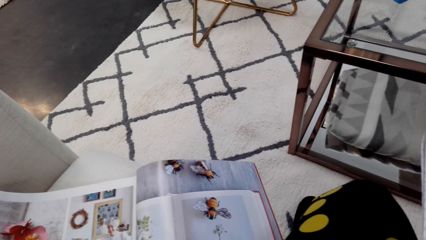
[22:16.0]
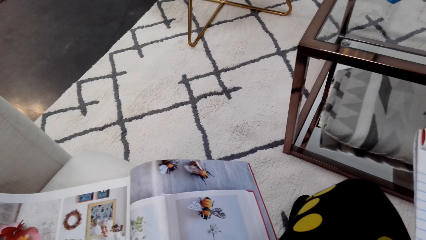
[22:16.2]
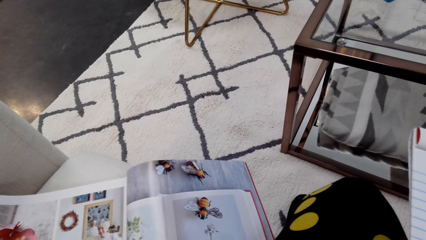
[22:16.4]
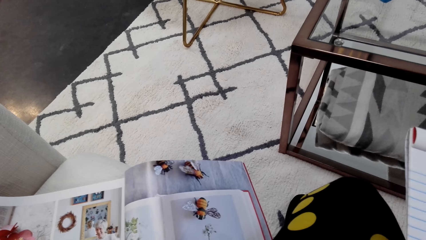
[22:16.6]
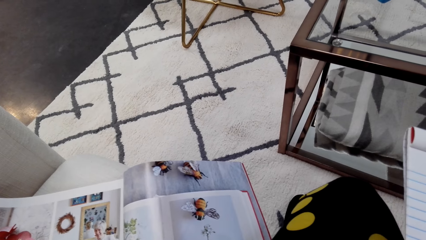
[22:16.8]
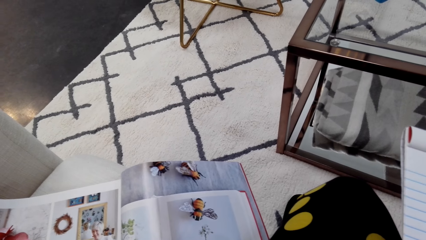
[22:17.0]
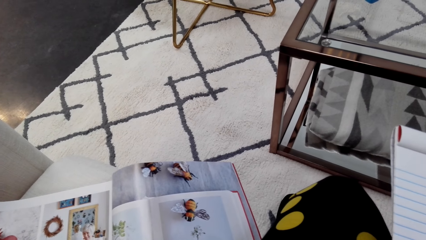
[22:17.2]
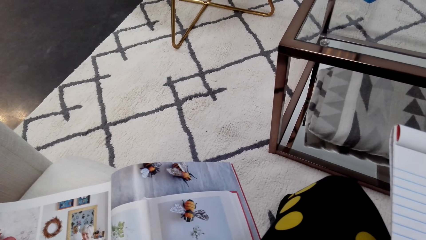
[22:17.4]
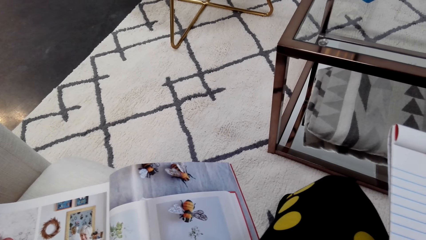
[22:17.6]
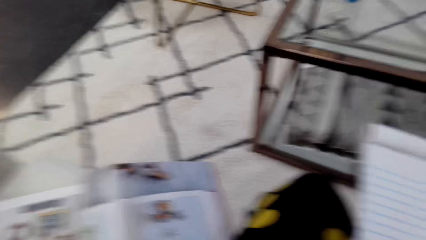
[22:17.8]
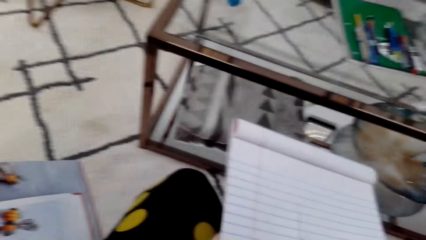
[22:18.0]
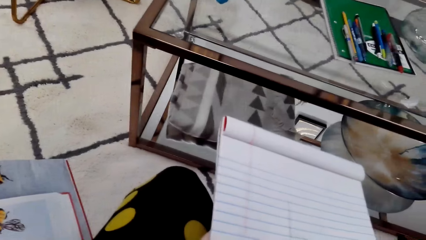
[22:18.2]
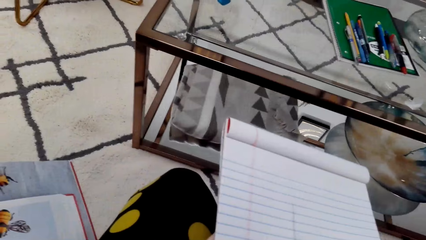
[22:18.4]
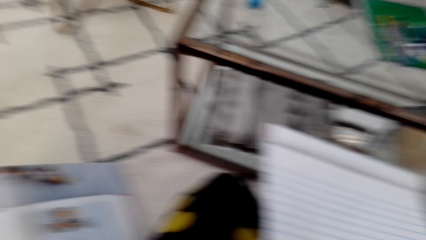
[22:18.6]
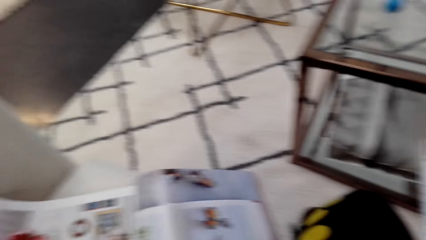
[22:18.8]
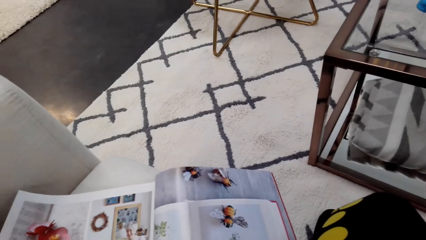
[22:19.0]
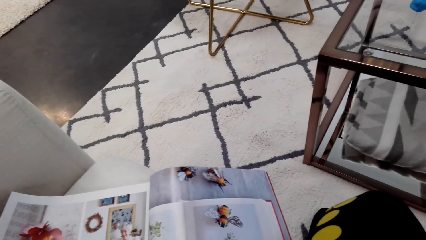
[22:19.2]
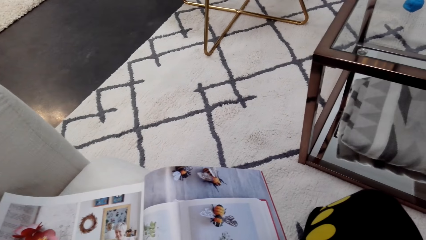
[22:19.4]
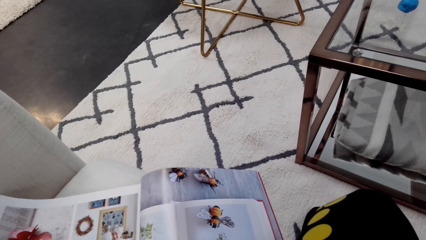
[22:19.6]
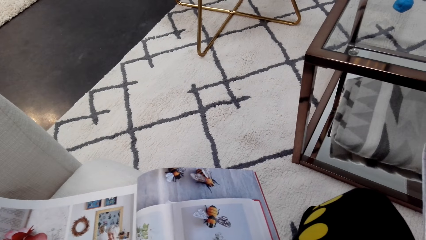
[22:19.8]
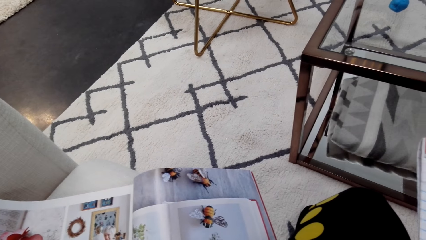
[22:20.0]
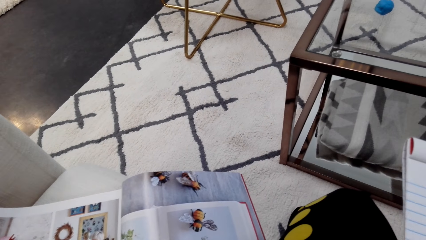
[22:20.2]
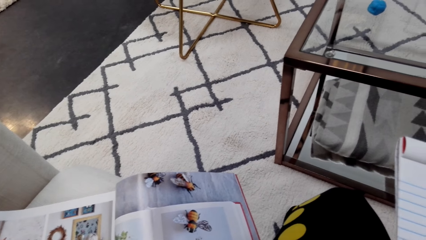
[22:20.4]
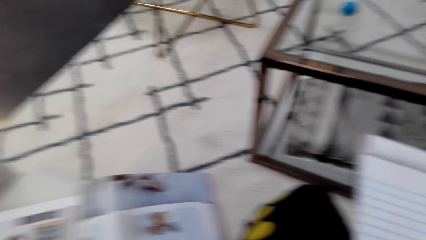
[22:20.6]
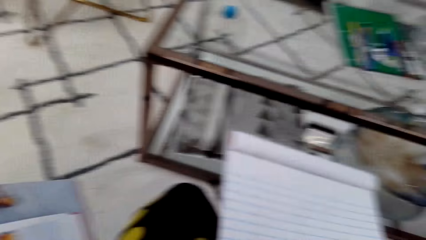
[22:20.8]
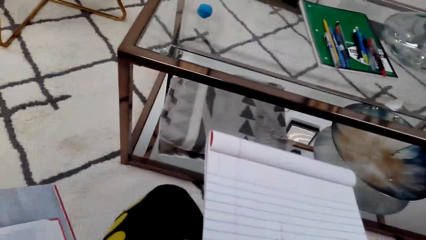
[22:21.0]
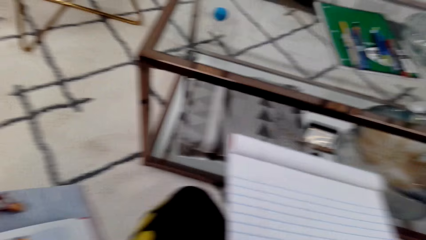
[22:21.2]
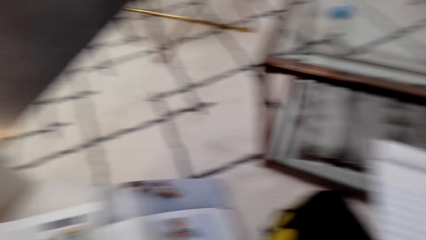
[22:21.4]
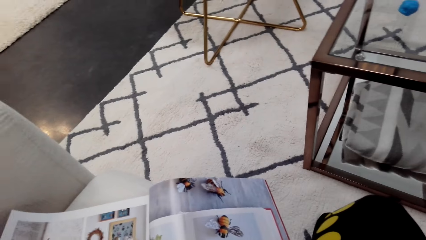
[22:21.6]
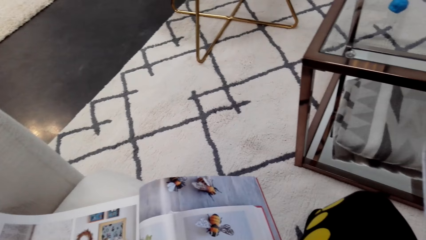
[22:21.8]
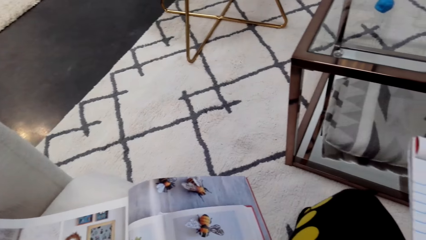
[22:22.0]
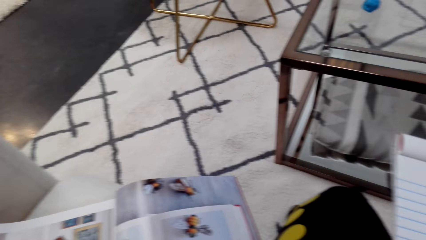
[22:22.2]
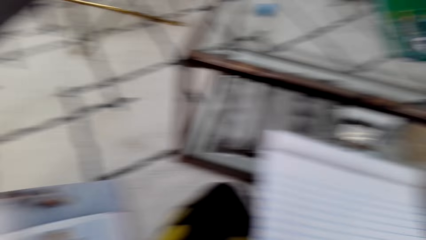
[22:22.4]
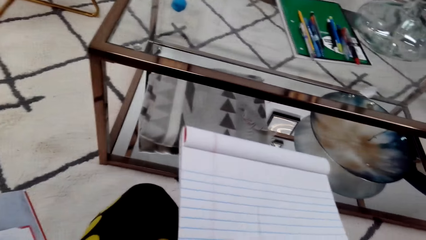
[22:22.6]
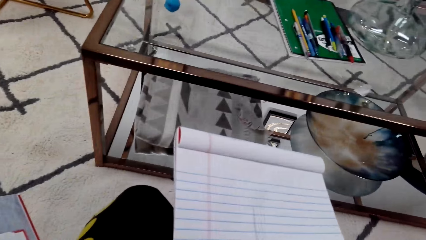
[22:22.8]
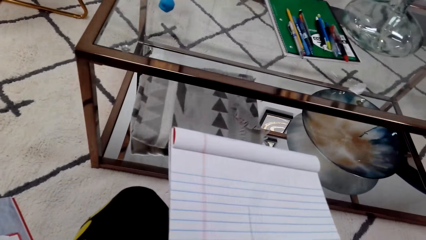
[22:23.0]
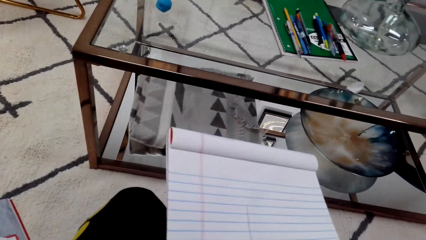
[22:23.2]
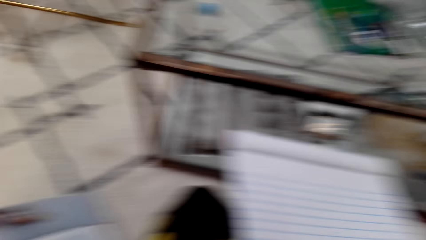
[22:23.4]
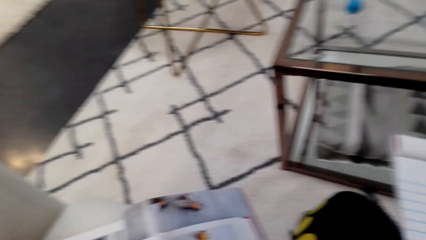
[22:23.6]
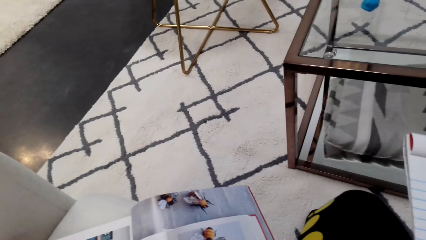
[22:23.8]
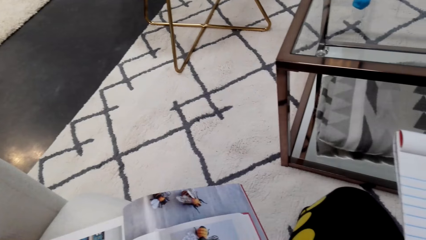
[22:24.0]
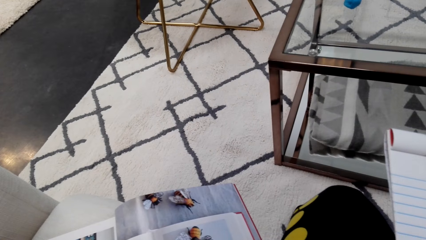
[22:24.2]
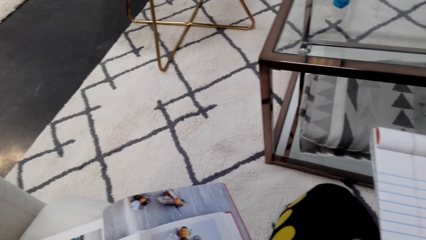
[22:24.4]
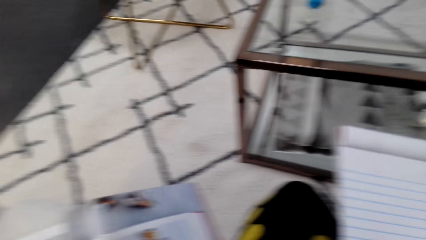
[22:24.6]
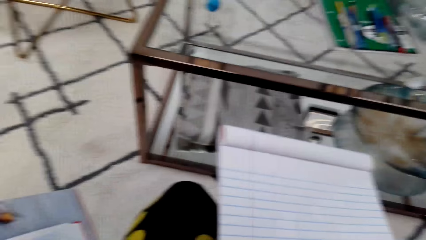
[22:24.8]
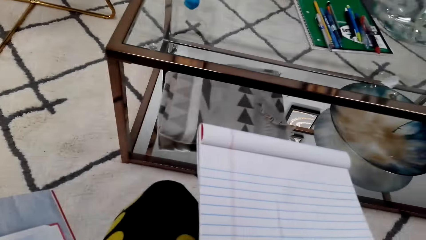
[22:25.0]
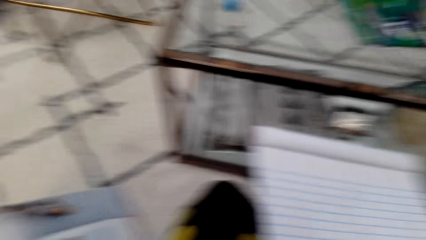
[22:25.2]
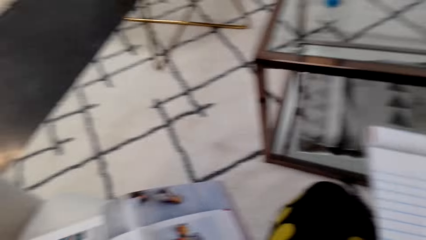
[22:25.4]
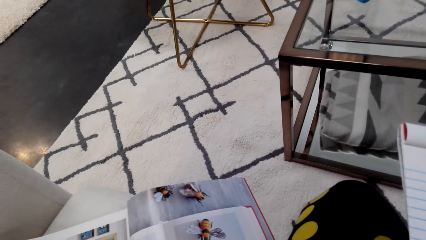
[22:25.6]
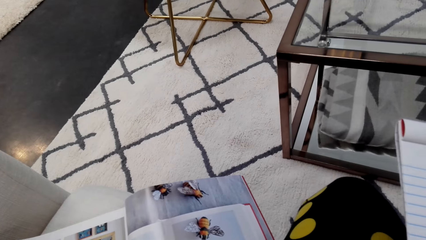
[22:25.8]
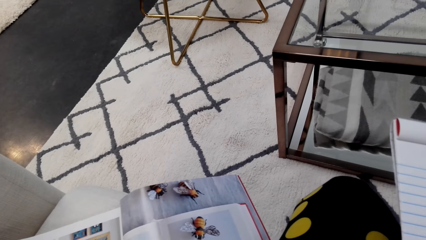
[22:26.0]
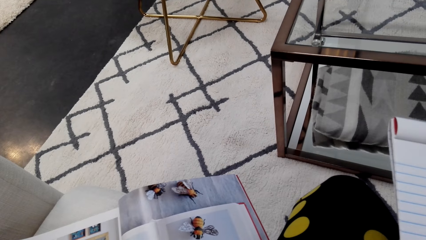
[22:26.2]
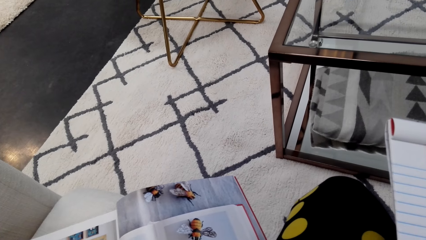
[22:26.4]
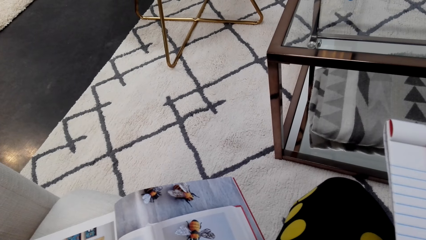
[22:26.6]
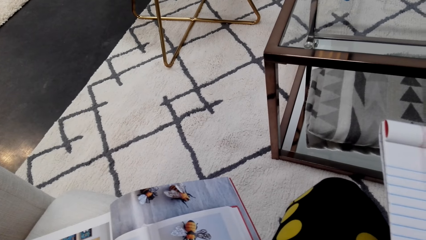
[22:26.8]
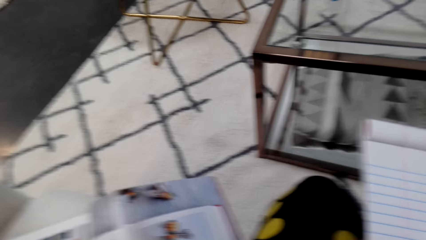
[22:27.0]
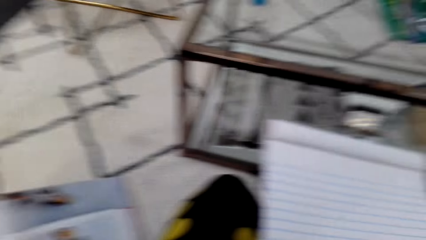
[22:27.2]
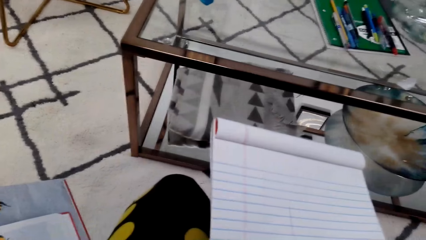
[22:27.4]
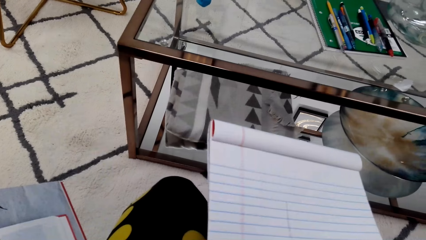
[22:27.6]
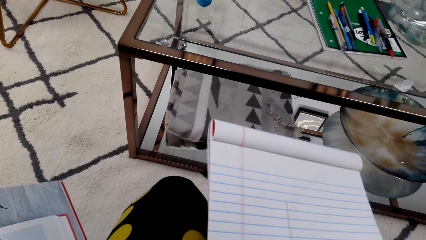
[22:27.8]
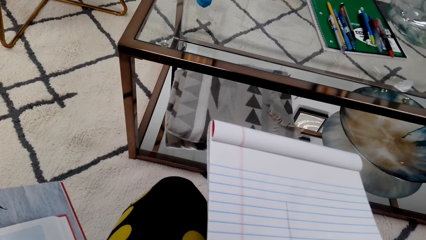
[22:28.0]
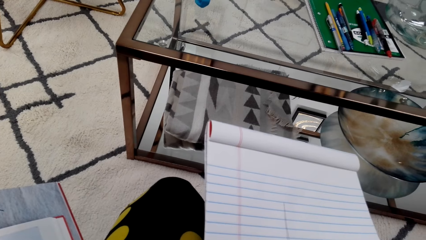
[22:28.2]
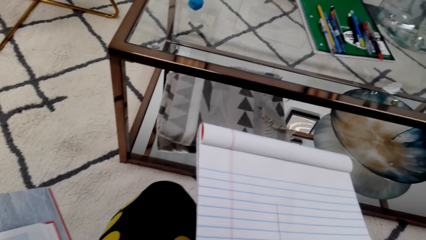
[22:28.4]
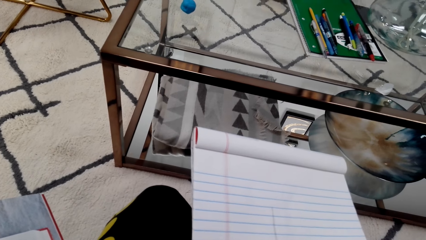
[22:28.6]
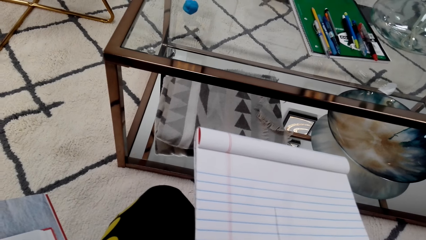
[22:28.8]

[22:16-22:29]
The camera wearer draws on the notebook. They look at the magazine. They draw on the notebook. They look at the magazine. They draw on the notebook. They look at the magazine. They draw on the notebook. They look at the magazine. They draw on the notebook.

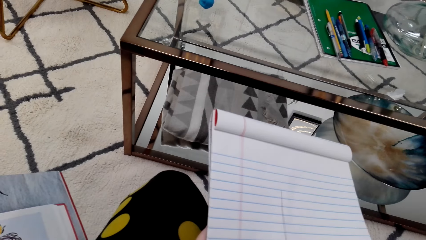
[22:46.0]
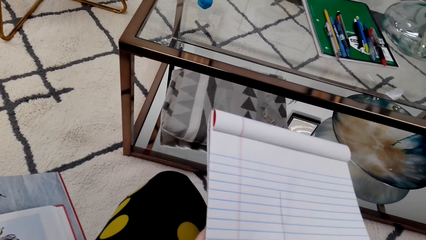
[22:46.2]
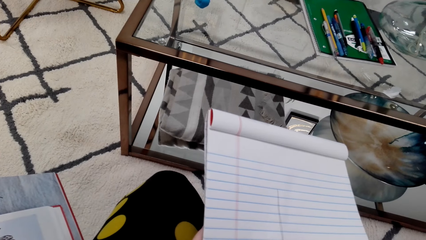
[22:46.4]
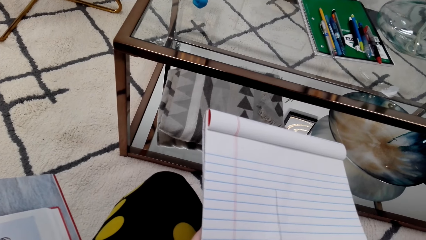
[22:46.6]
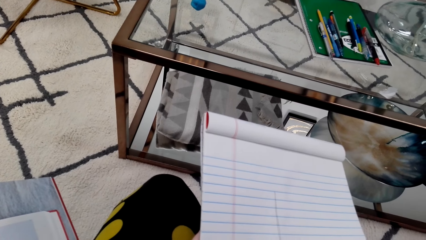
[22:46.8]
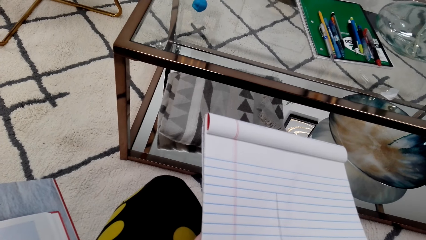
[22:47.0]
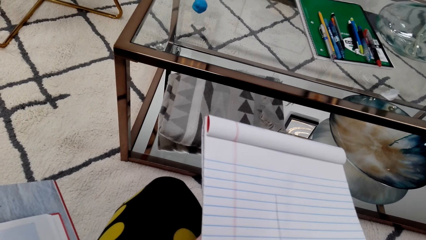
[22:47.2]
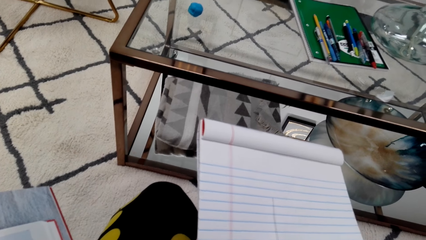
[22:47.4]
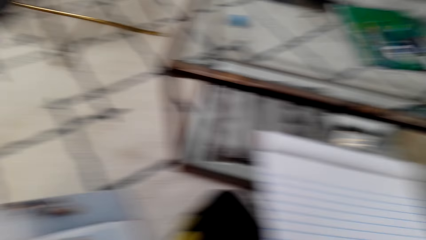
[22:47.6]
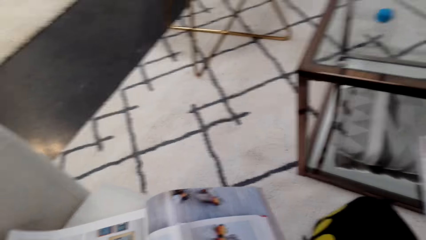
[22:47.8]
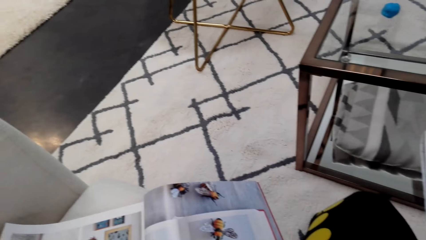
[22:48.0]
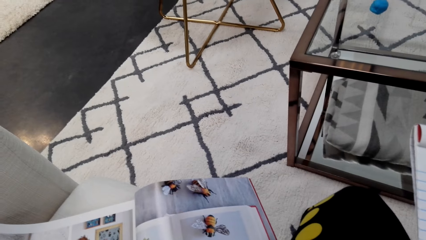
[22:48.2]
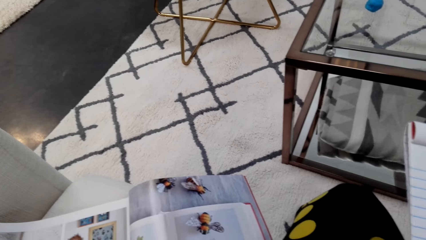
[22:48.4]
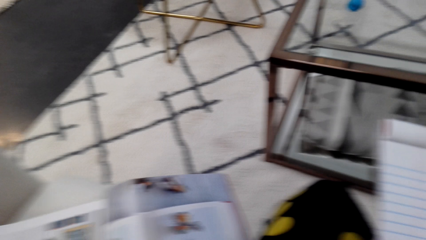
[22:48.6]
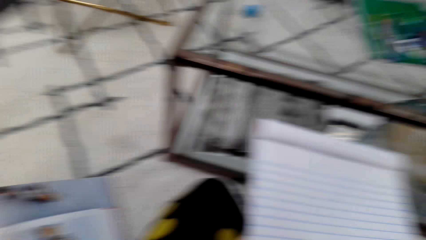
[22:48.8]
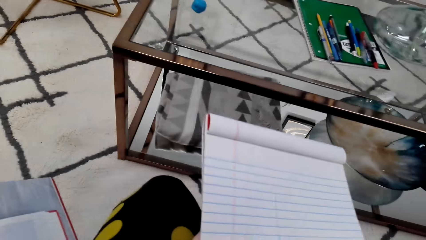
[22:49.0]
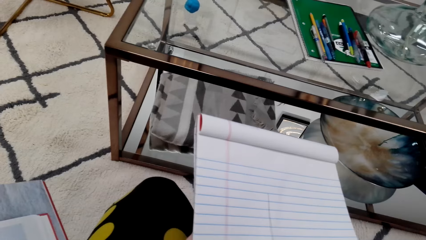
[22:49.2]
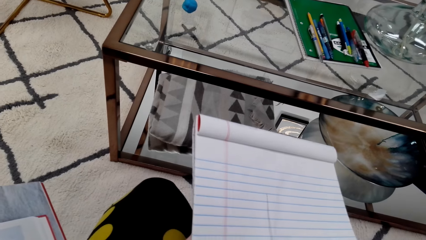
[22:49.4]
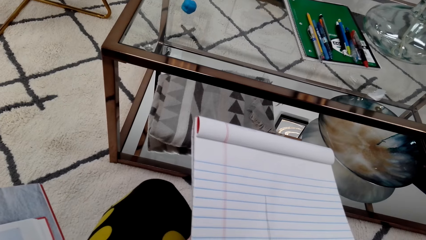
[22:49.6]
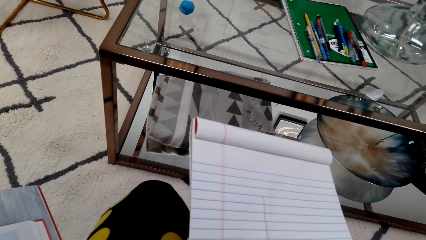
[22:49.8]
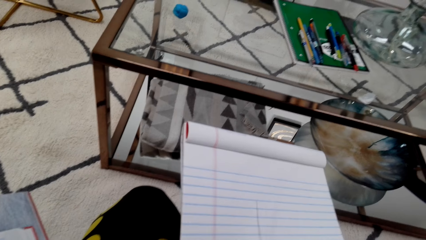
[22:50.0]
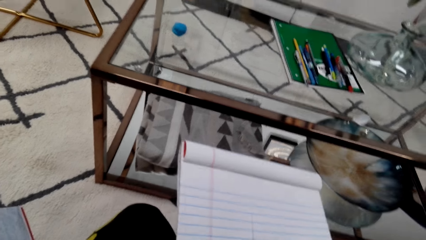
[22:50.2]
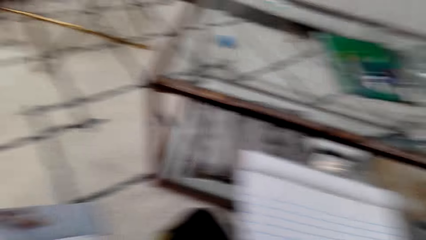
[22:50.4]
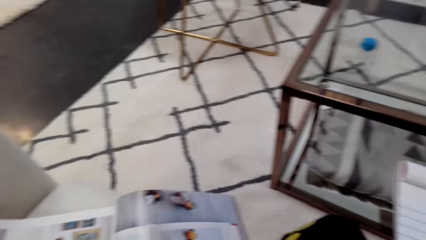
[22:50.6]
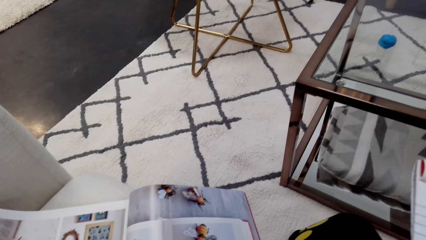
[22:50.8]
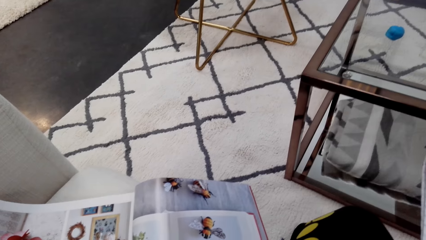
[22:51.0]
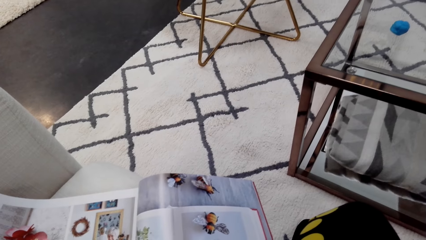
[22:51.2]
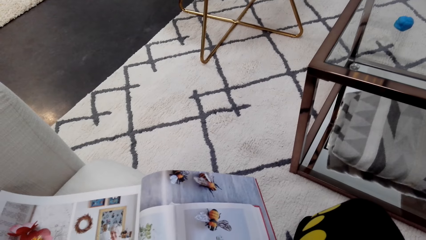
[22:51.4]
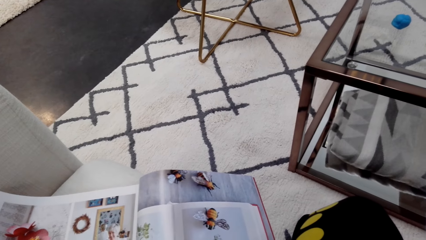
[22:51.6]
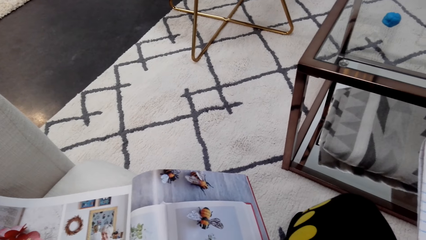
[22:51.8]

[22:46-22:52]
The camera wearer looks at a picture in a magazine. They draw on a notebook. They look at the picture in the magazine.
